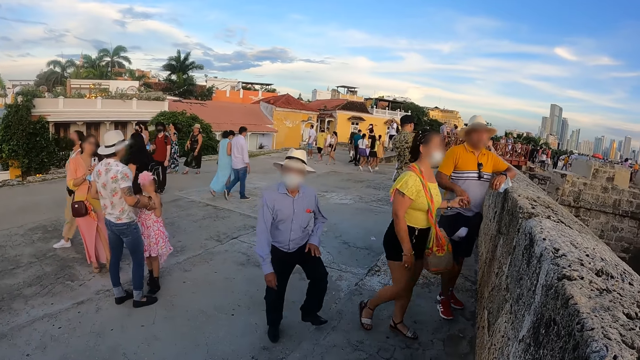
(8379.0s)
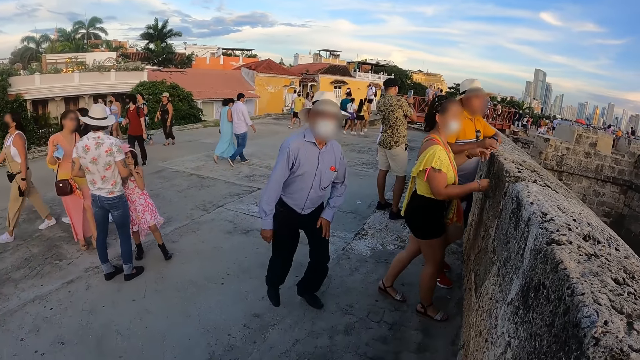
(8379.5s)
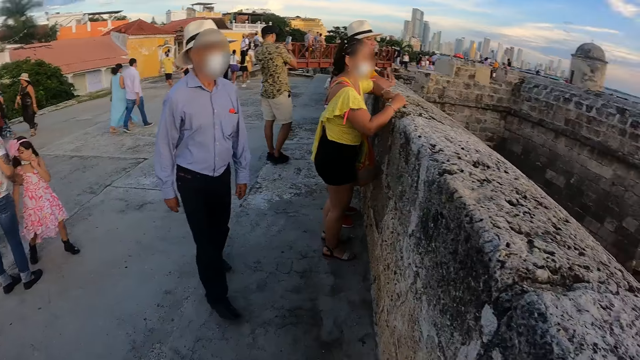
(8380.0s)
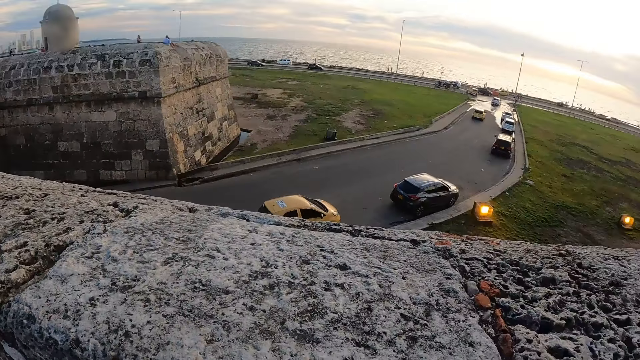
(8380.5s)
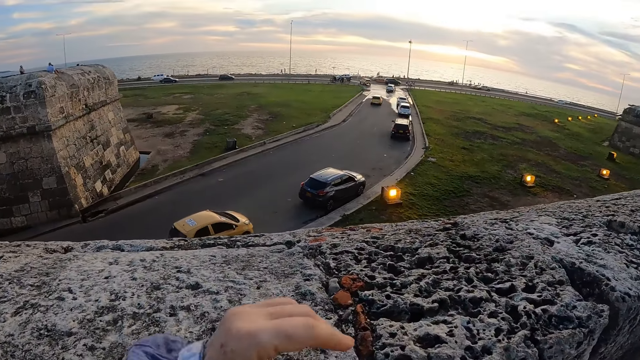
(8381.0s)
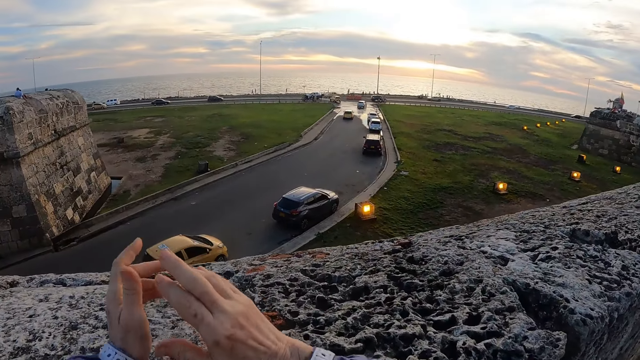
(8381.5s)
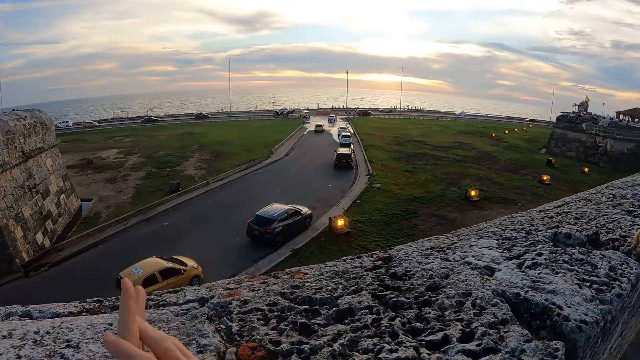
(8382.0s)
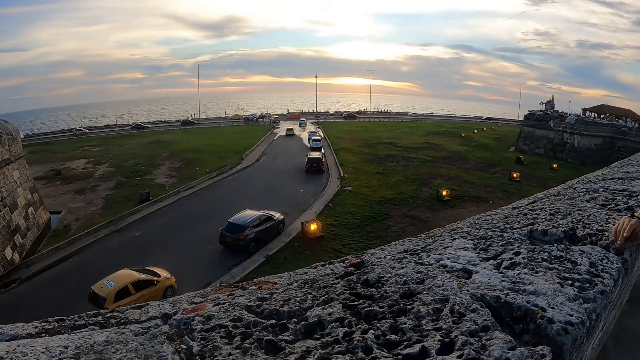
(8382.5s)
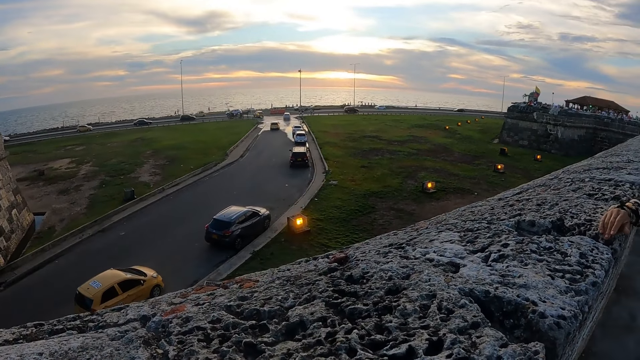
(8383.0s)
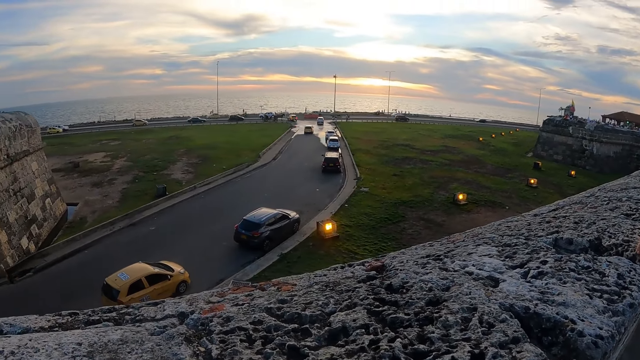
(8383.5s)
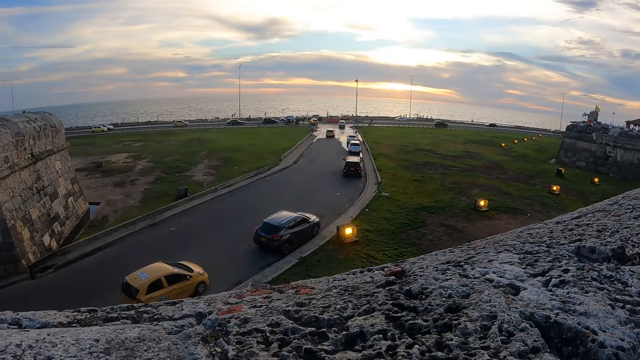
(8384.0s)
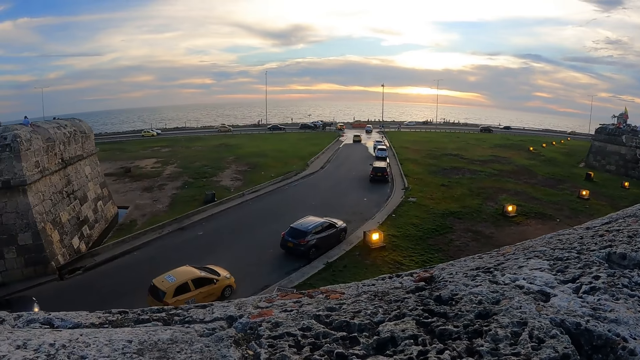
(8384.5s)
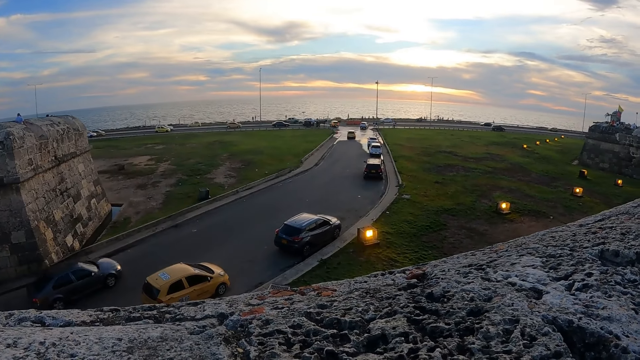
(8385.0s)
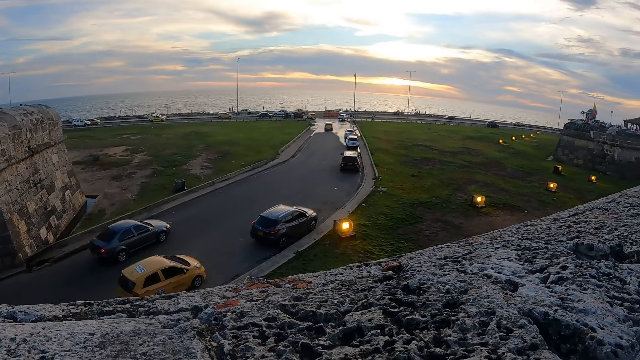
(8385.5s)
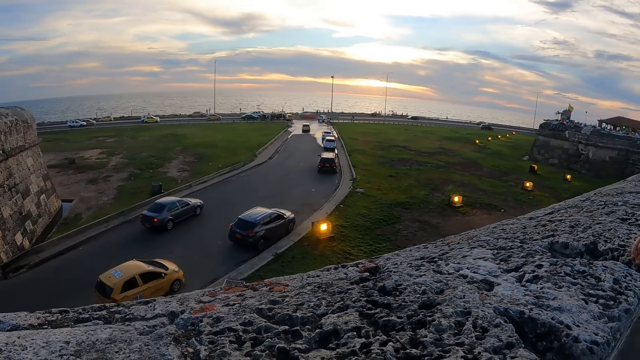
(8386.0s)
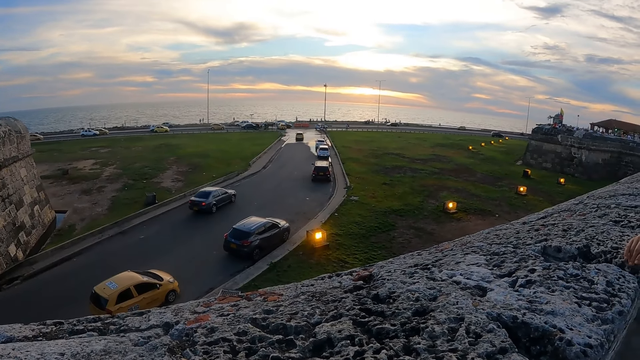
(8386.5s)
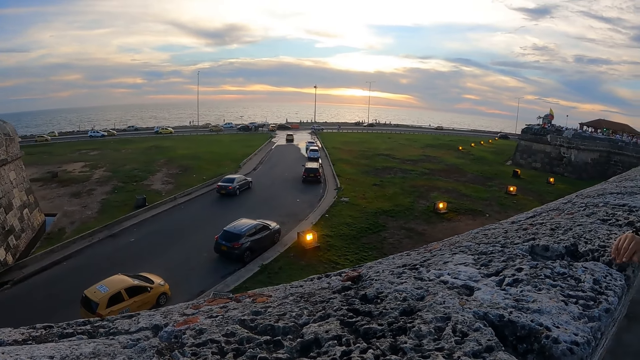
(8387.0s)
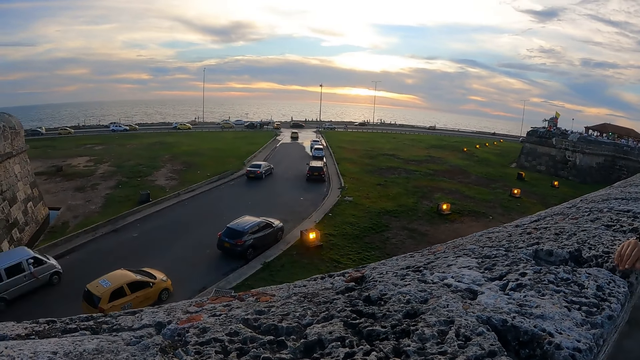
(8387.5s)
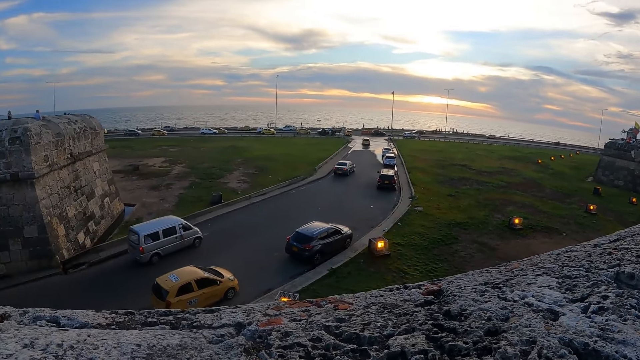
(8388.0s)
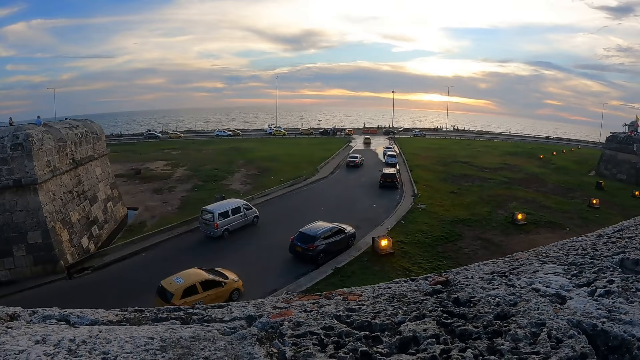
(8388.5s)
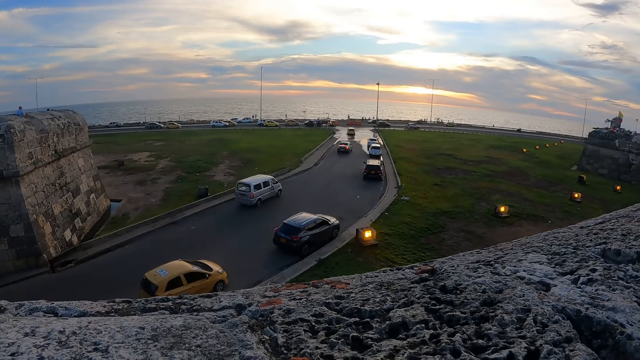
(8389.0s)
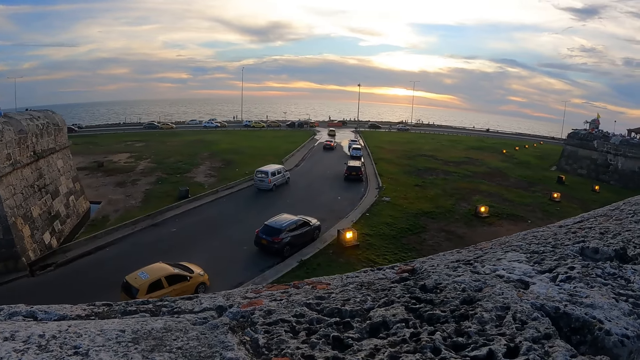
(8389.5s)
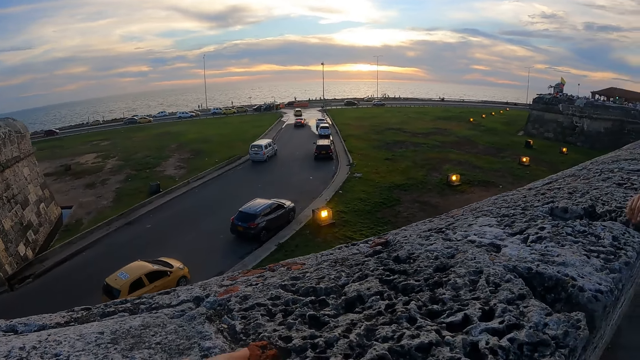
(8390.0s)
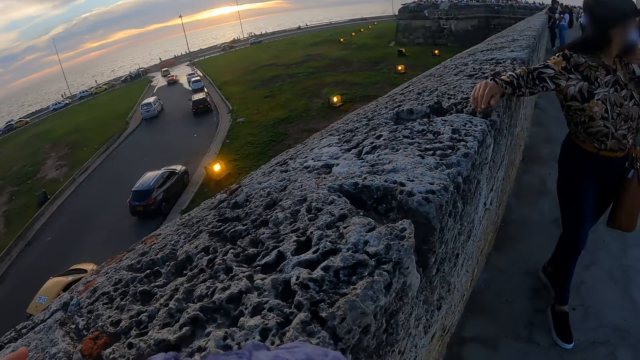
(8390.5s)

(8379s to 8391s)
The camera wearer looks around. They rest a hand on the wall.

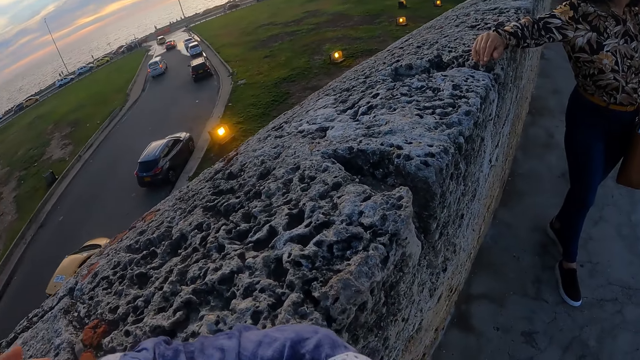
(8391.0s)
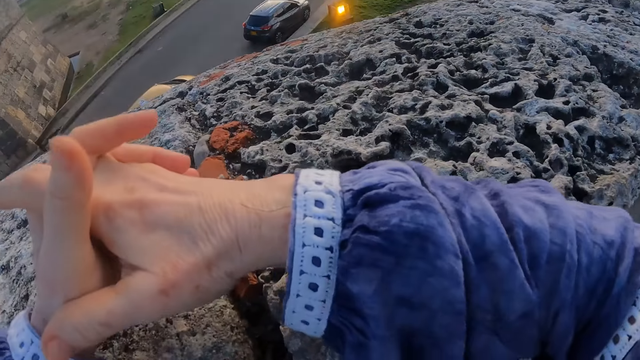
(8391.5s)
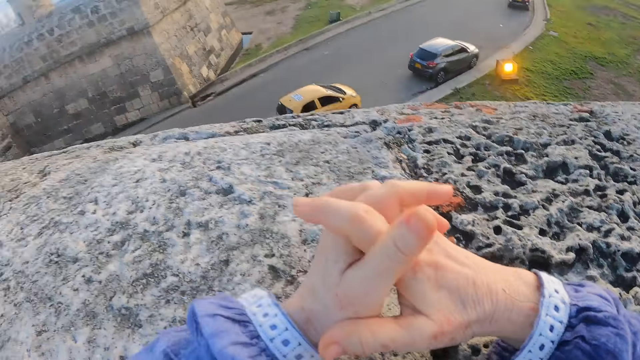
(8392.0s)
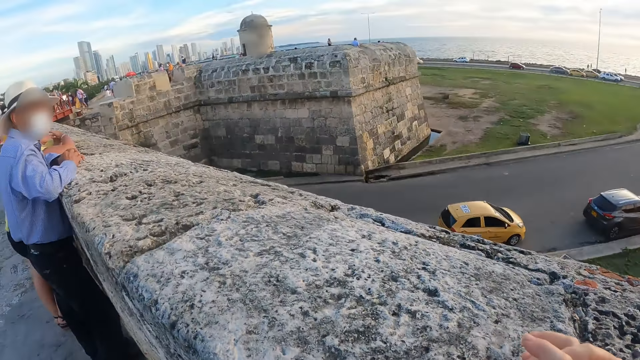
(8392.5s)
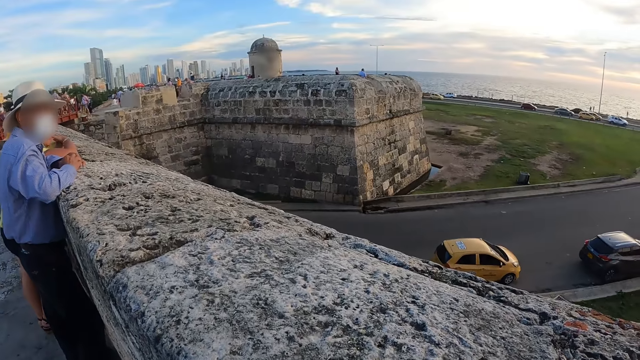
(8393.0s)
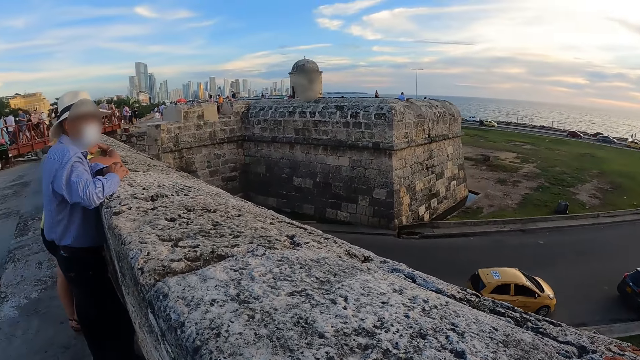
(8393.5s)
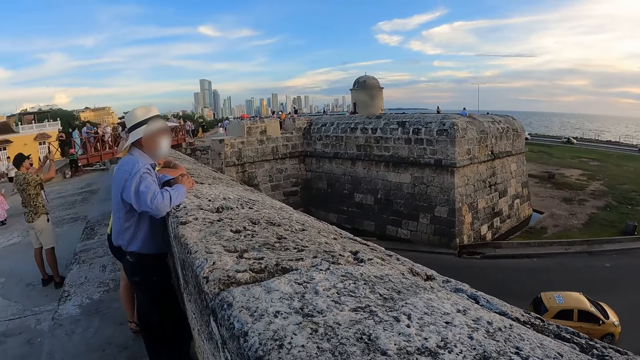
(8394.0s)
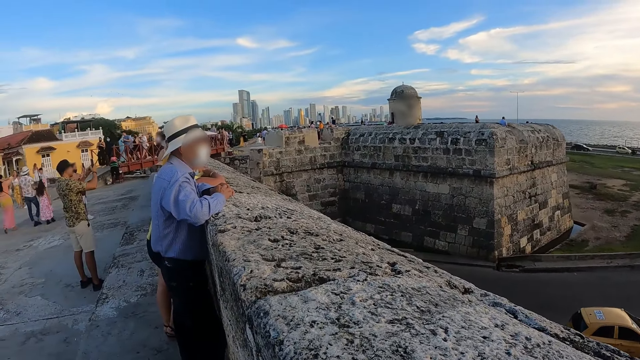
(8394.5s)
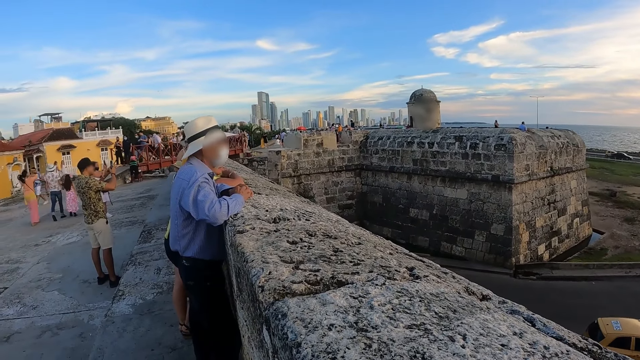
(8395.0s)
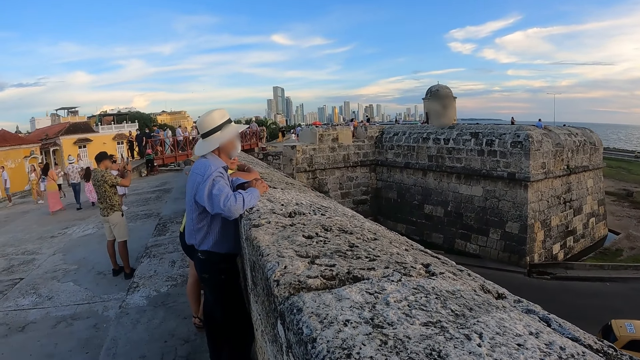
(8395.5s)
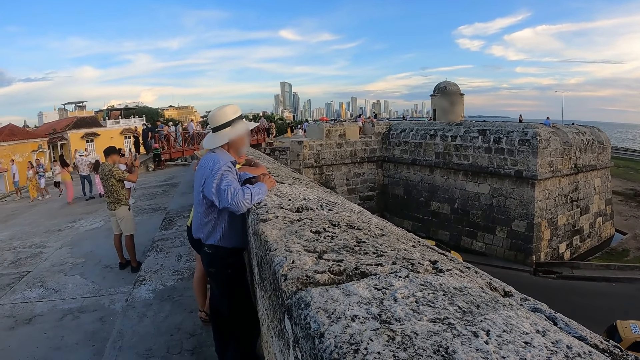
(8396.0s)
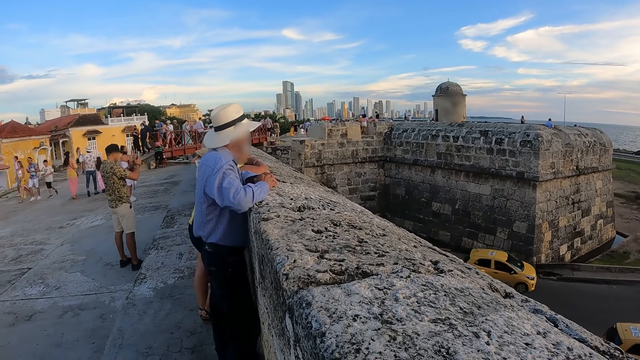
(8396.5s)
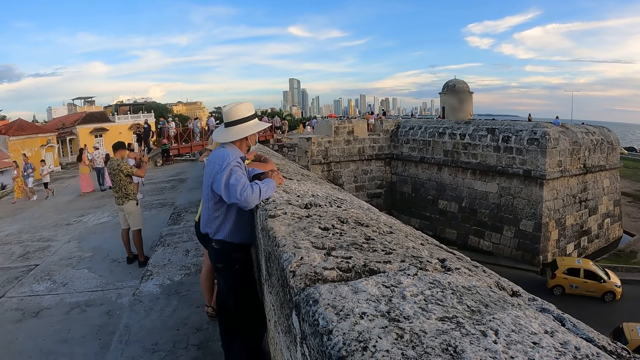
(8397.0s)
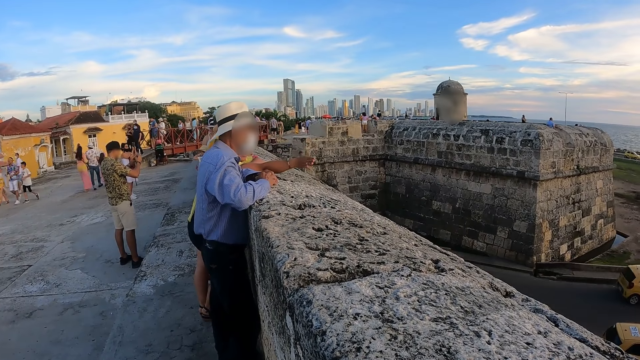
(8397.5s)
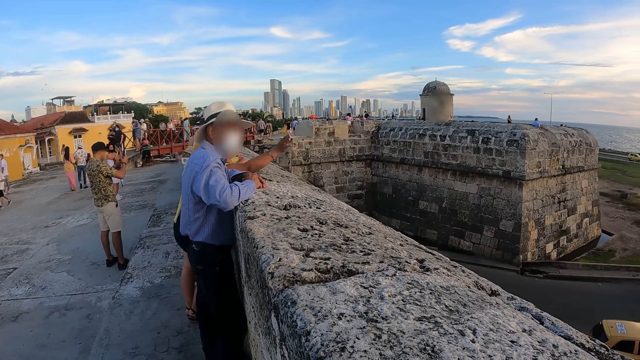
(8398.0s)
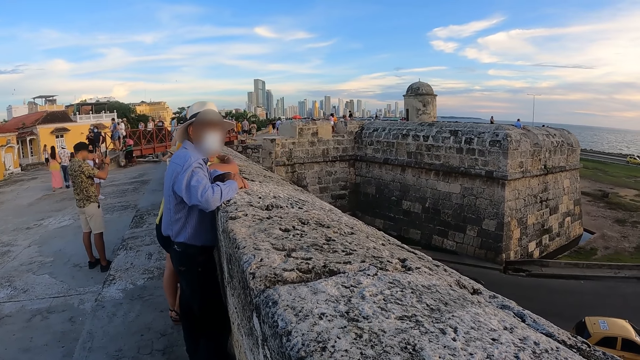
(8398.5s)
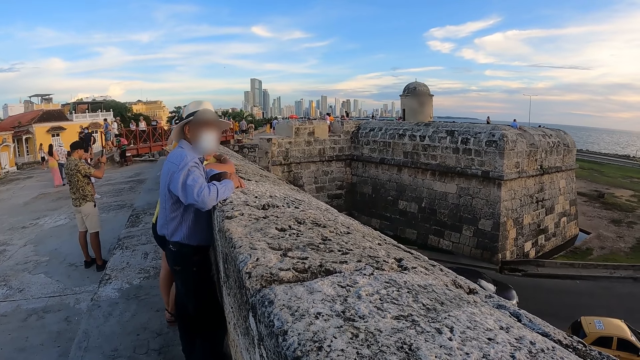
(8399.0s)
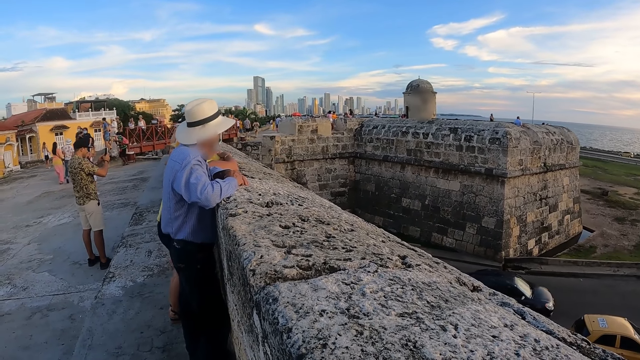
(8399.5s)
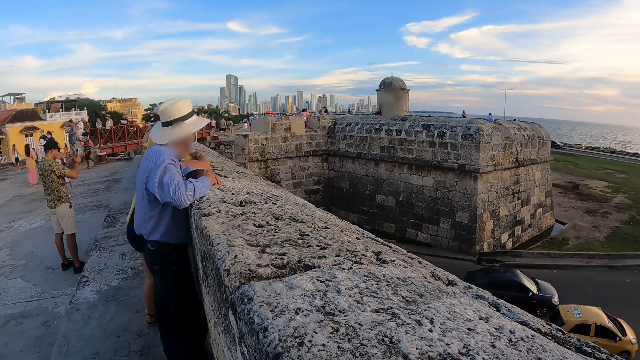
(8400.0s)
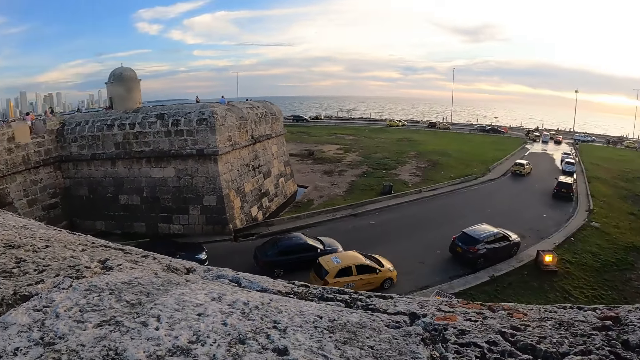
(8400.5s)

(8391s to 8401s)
The camera wearer looks around. They stare at the building.
